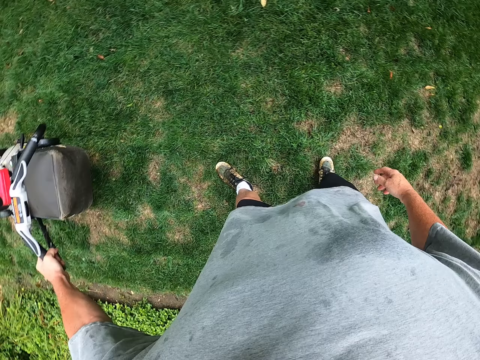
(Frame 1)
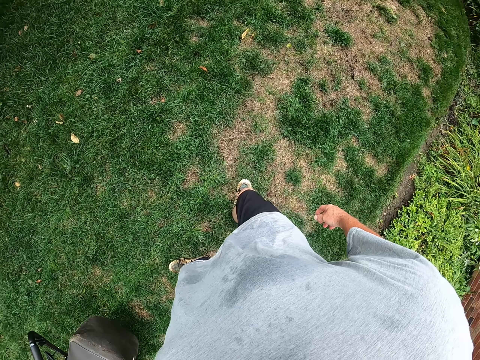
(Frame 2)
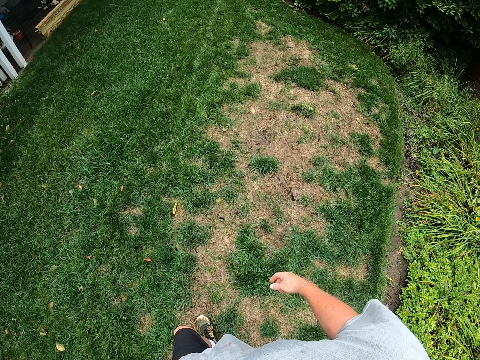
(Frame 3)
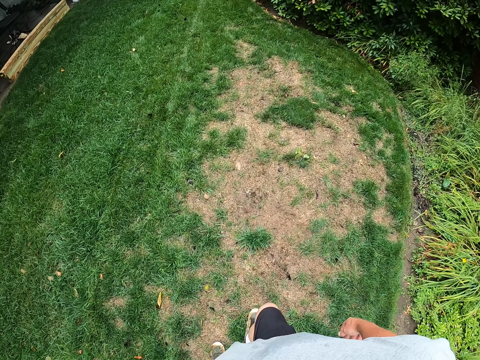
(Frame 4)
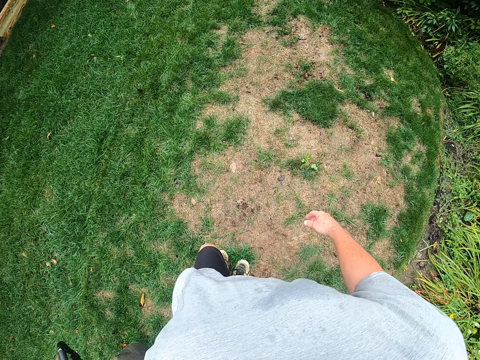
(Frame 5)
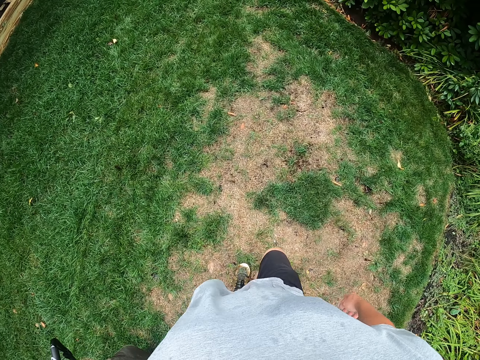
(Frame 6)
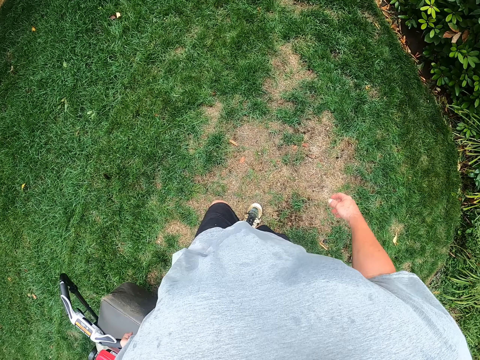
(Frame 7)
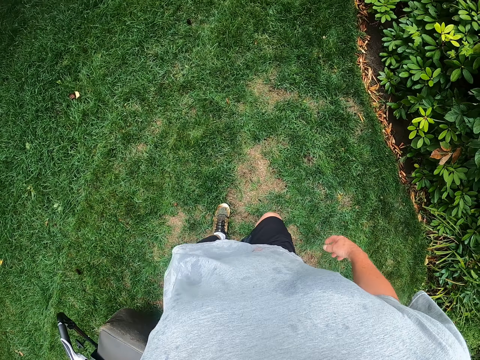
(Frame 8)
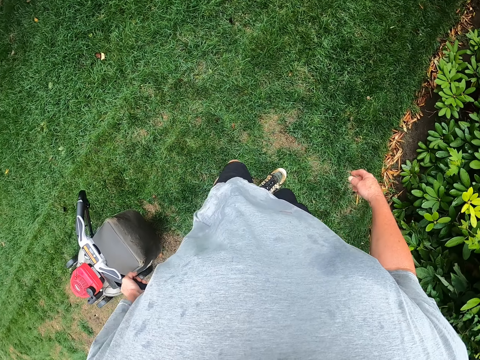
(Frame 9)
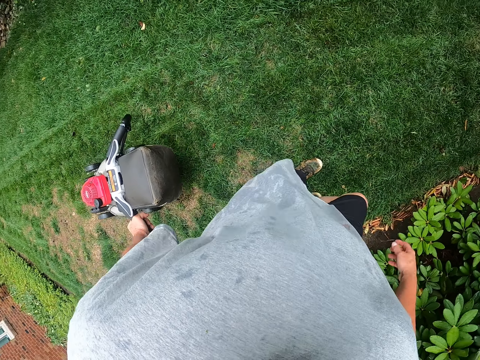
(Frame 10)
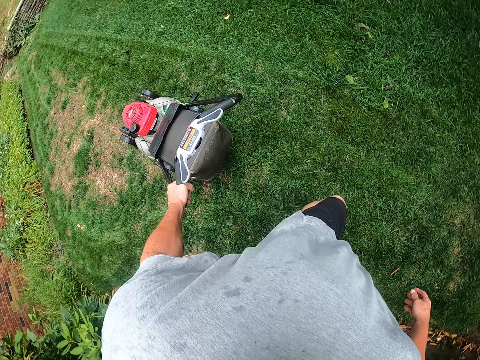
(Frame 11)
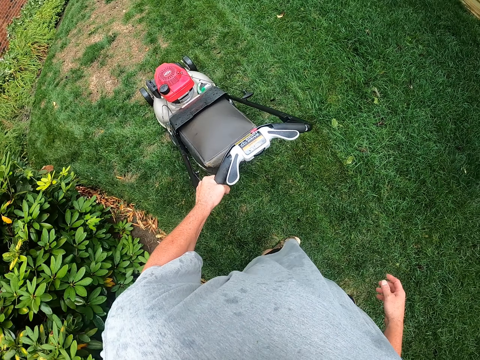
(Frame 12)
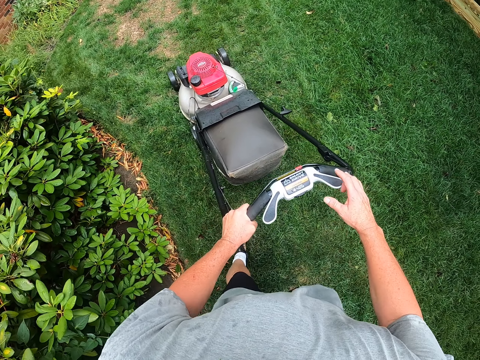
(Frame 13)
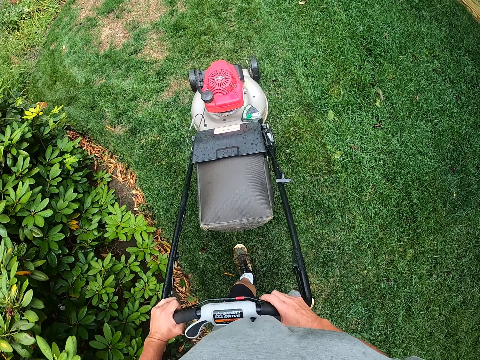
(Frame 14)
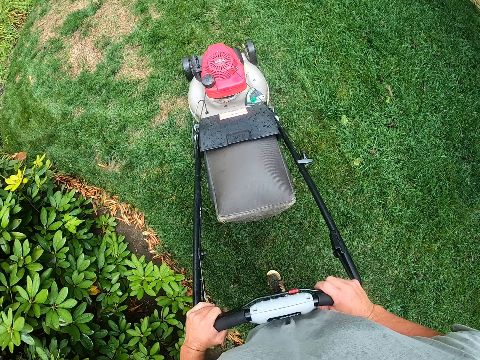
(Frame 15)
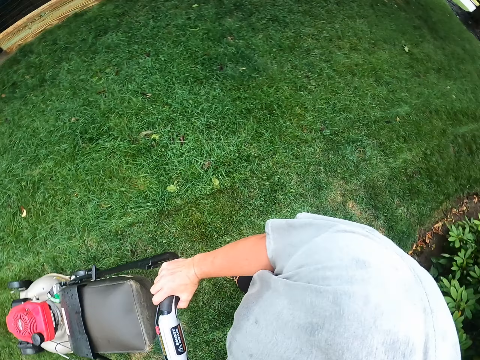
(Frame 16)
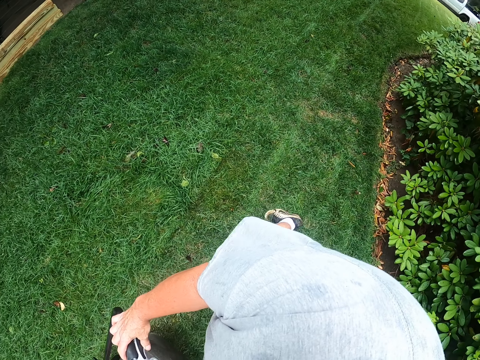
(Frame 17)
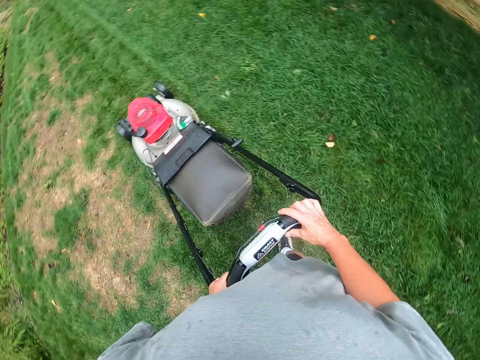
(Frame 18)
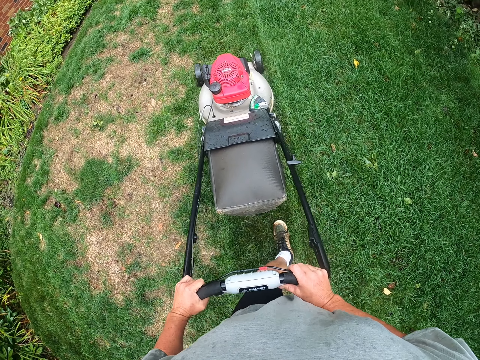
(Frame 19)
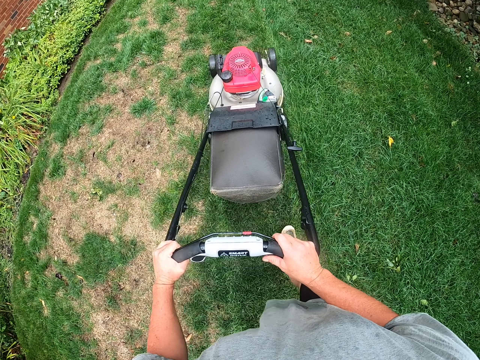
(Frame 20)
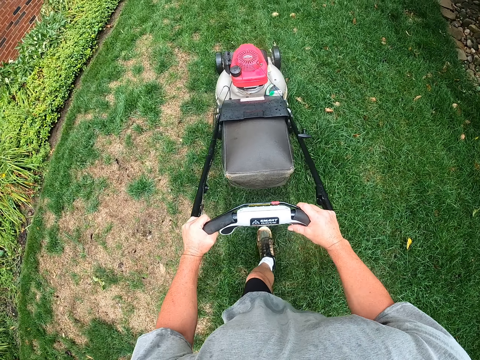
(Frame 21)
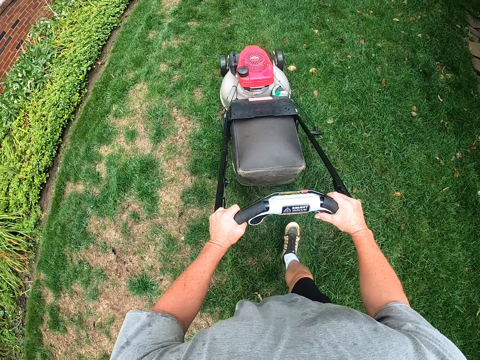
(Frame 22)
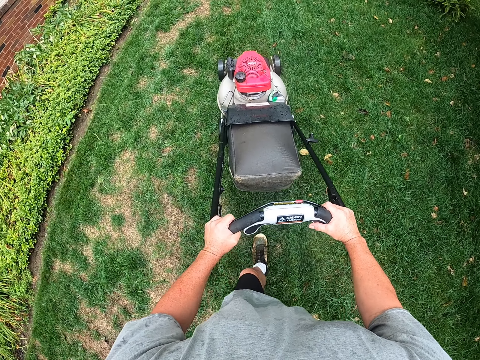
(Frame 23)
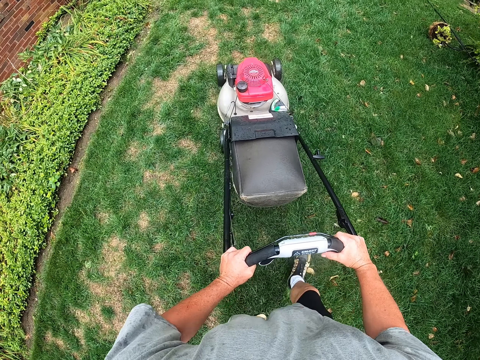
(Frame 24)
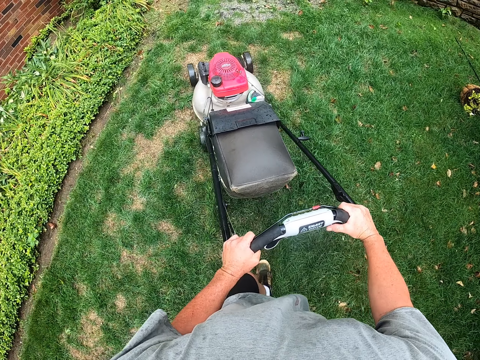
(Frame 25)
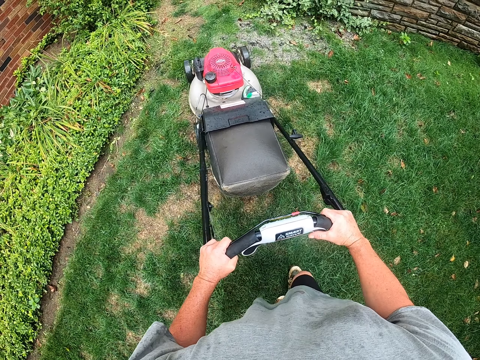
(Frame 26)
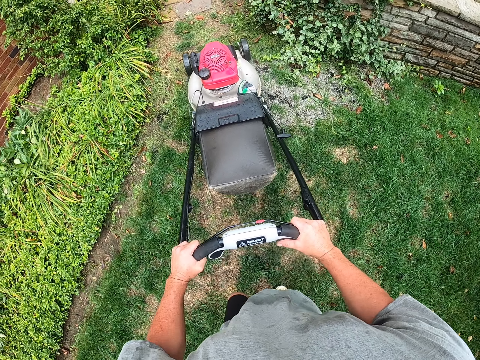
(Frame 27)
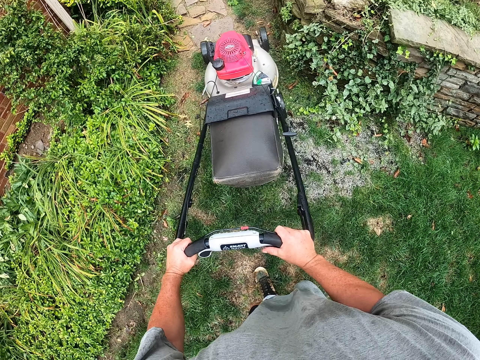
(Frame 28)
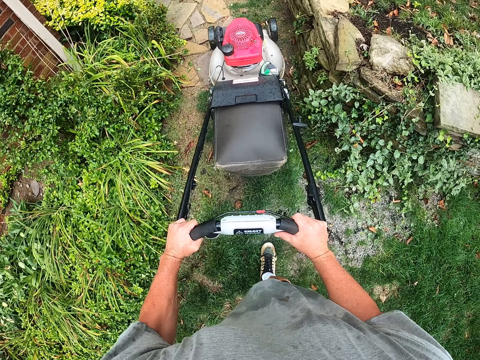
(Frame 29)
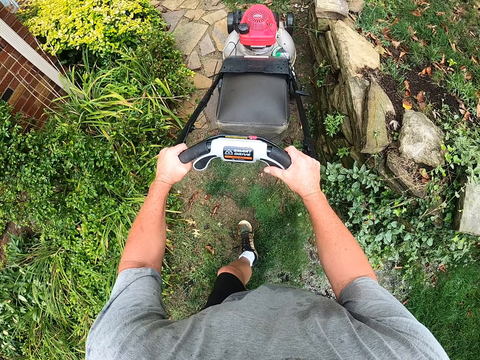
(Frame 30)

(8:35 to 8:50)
The camera wearer looks around a garden. They pull the lawn mower. They walk around the garden. They cut grass with a lawn mower. They look around the garden. They cut grass with the lawn mower.
